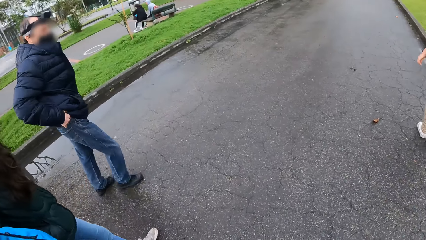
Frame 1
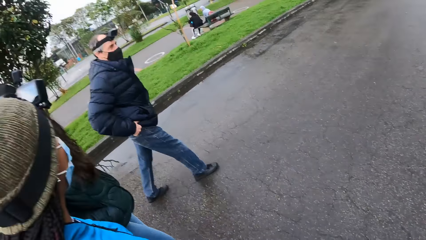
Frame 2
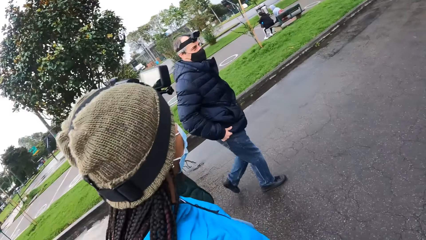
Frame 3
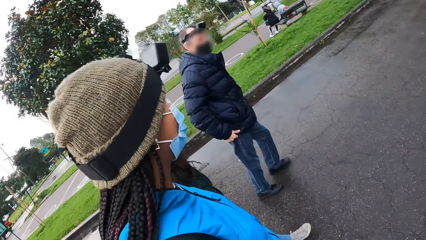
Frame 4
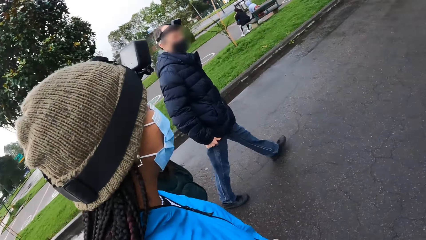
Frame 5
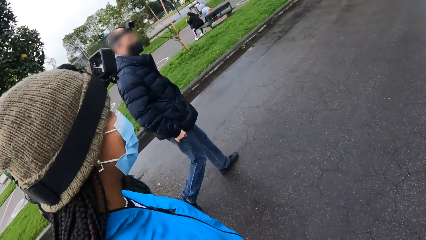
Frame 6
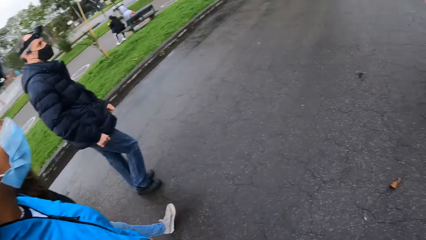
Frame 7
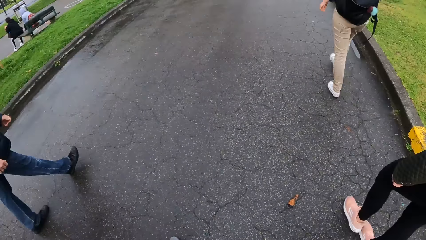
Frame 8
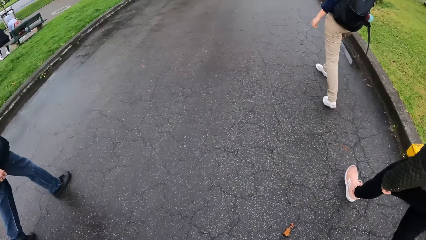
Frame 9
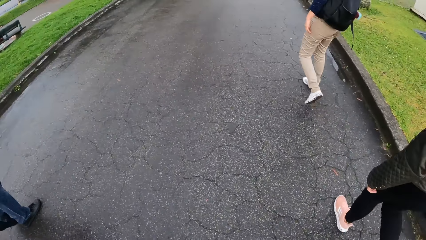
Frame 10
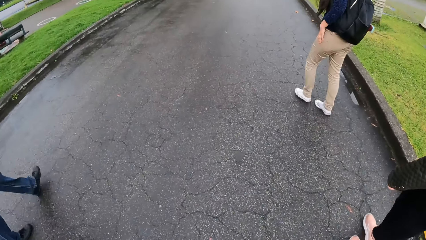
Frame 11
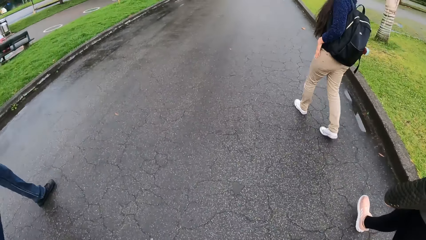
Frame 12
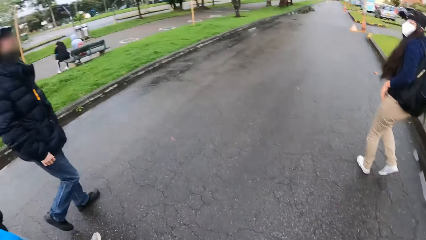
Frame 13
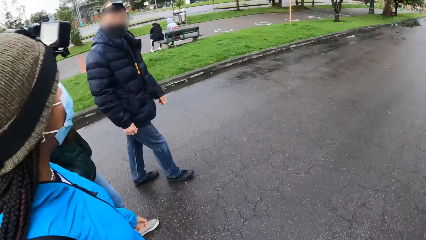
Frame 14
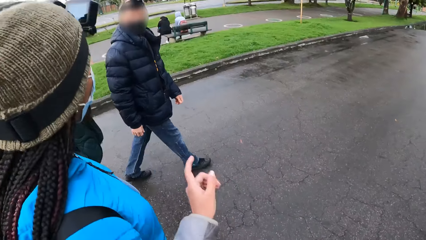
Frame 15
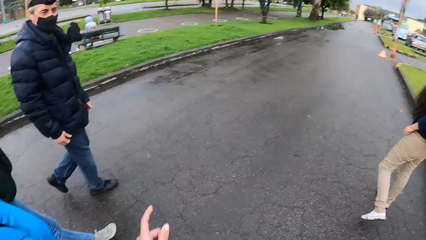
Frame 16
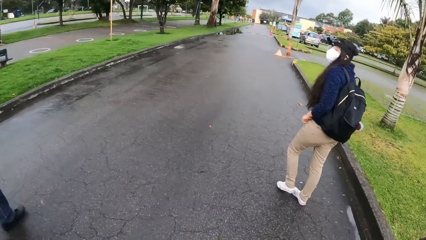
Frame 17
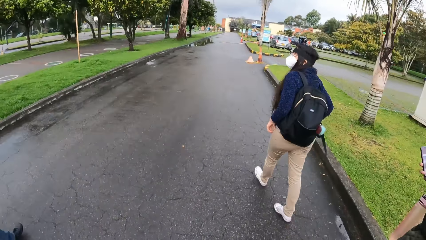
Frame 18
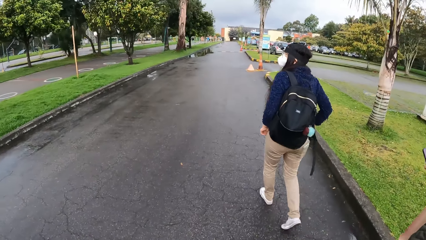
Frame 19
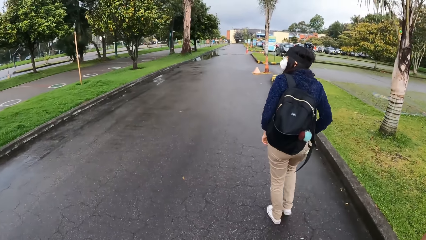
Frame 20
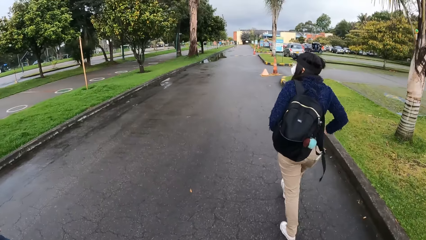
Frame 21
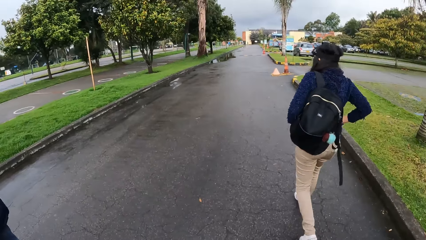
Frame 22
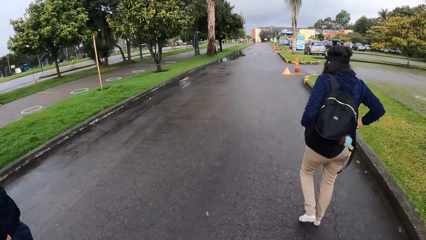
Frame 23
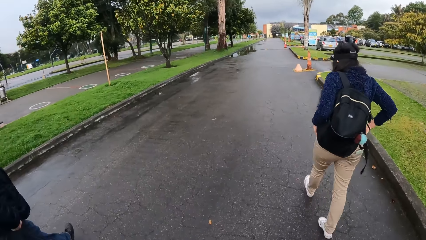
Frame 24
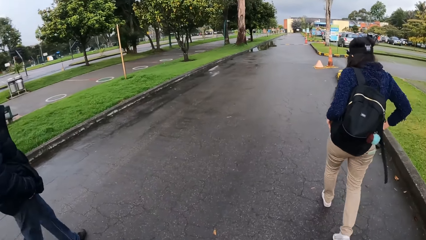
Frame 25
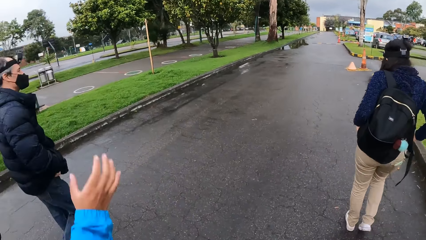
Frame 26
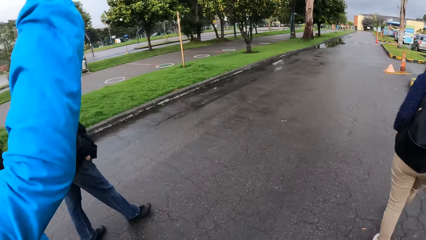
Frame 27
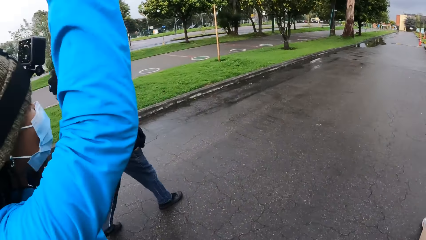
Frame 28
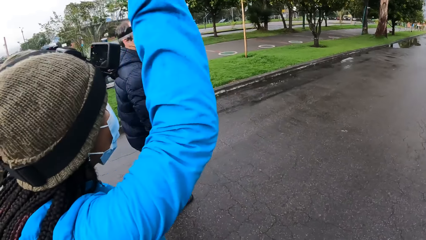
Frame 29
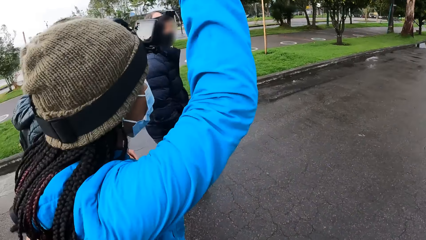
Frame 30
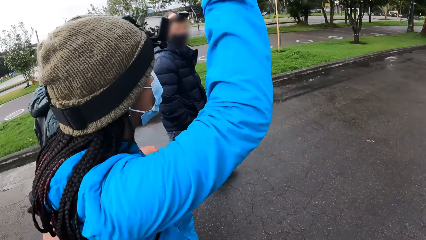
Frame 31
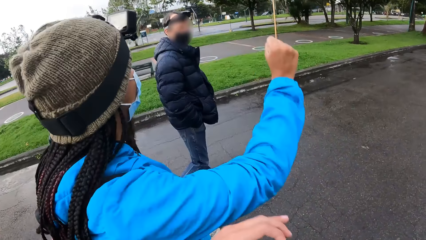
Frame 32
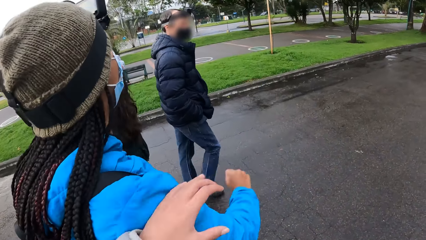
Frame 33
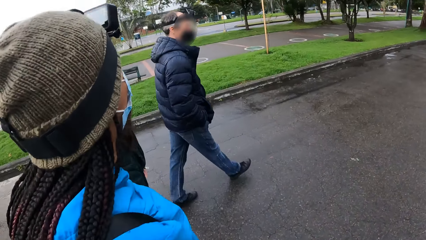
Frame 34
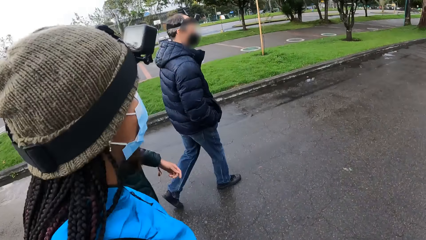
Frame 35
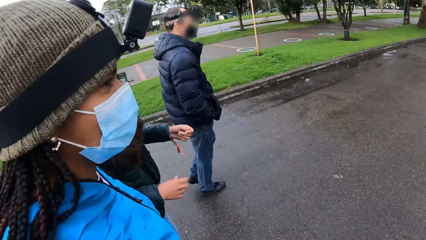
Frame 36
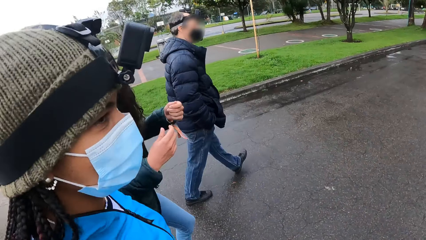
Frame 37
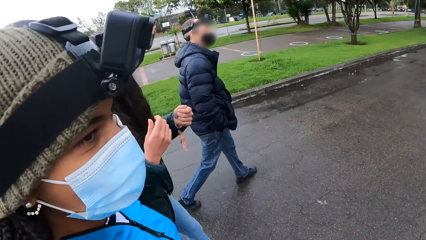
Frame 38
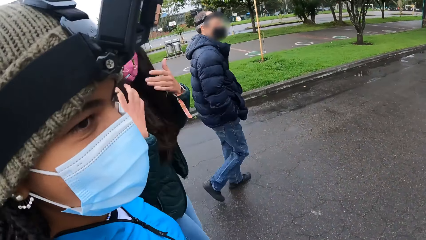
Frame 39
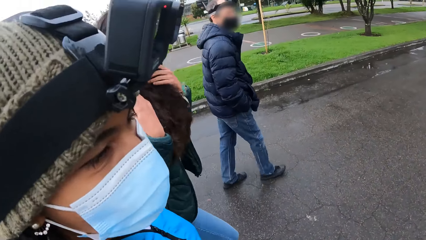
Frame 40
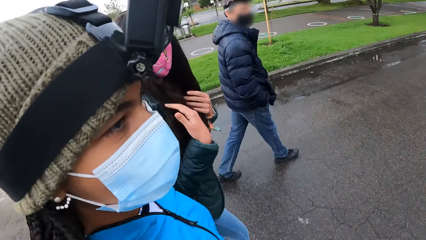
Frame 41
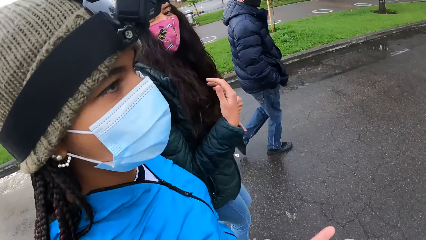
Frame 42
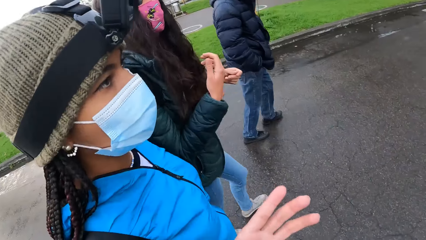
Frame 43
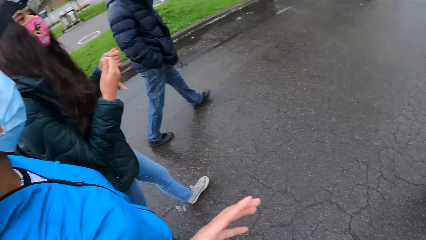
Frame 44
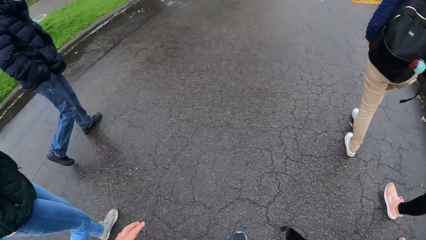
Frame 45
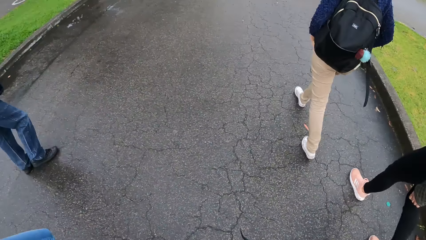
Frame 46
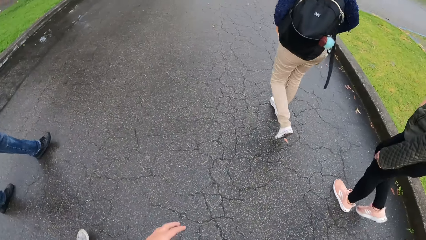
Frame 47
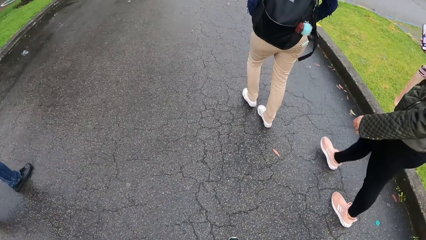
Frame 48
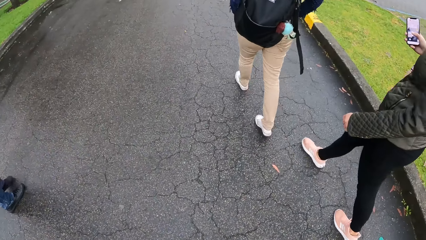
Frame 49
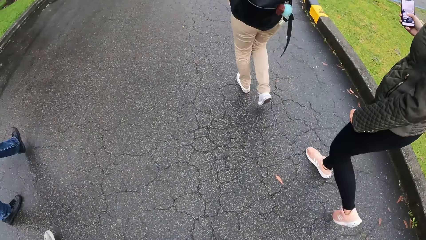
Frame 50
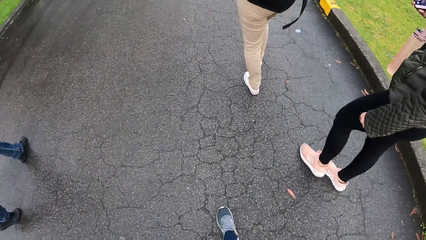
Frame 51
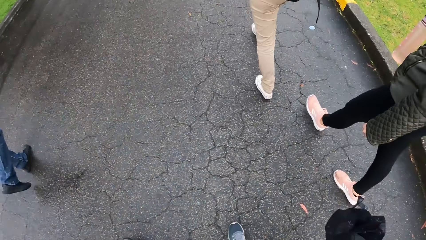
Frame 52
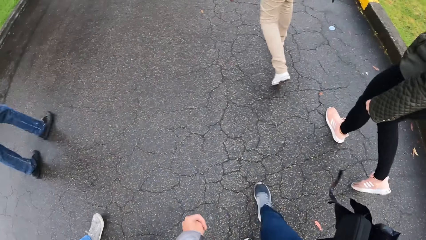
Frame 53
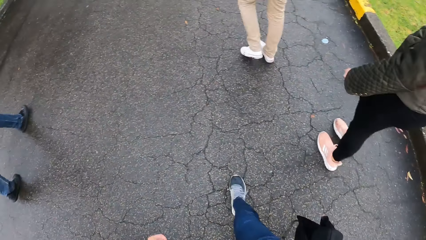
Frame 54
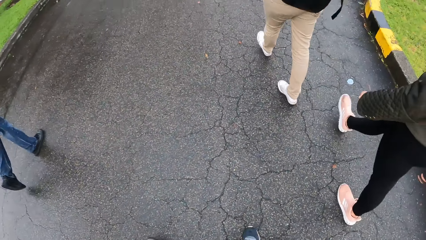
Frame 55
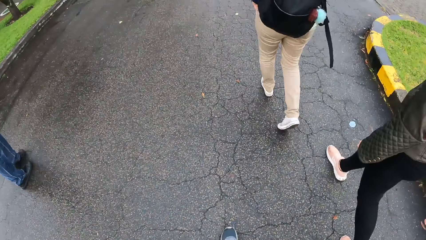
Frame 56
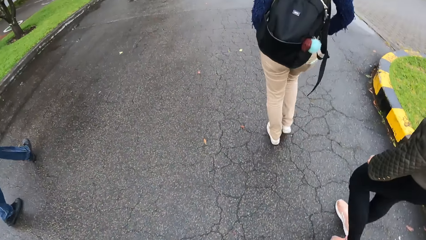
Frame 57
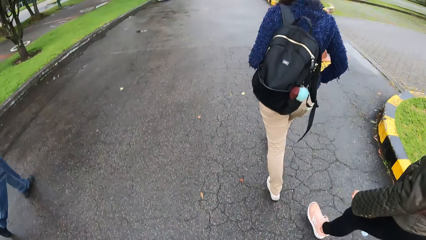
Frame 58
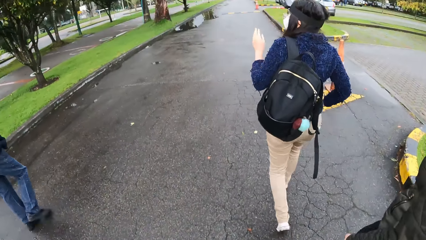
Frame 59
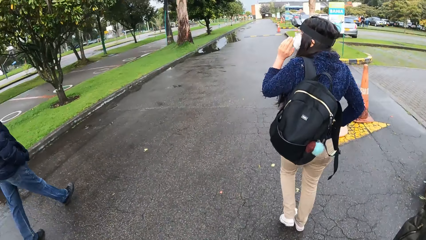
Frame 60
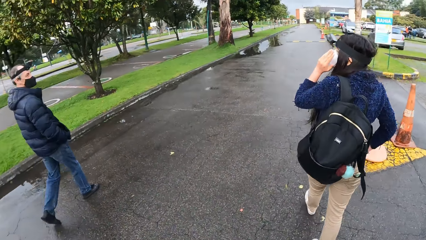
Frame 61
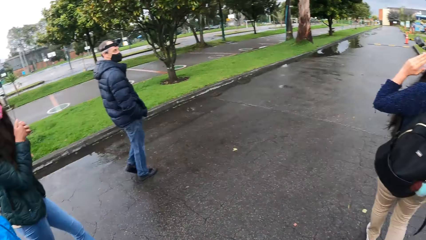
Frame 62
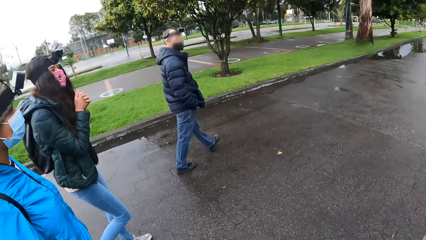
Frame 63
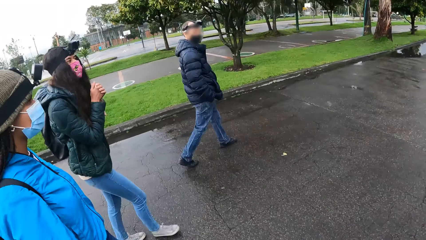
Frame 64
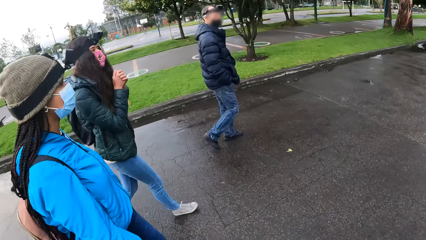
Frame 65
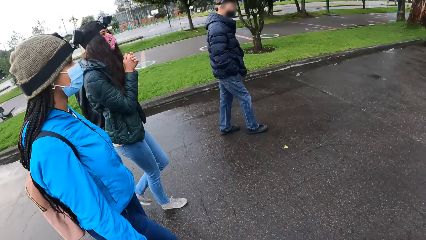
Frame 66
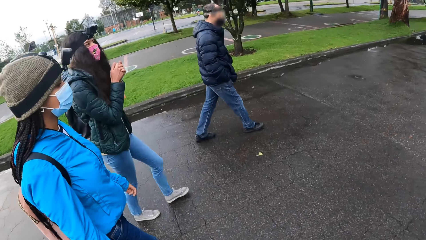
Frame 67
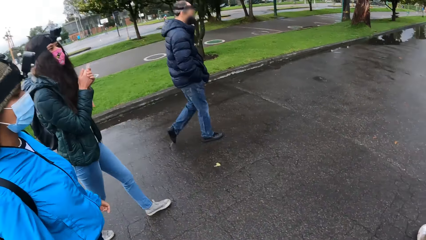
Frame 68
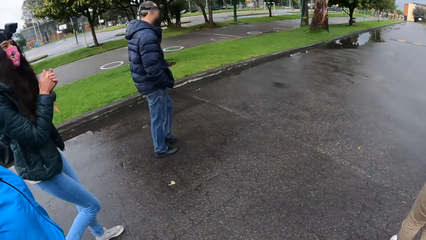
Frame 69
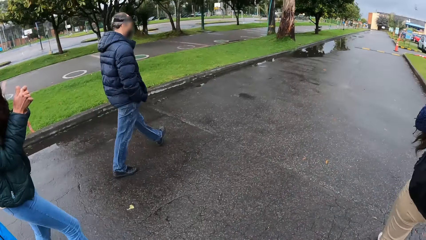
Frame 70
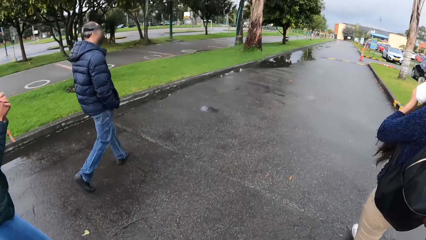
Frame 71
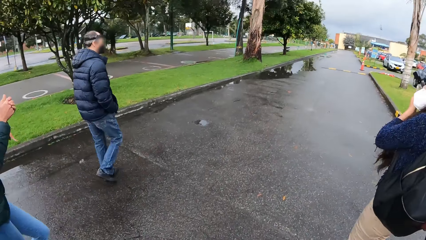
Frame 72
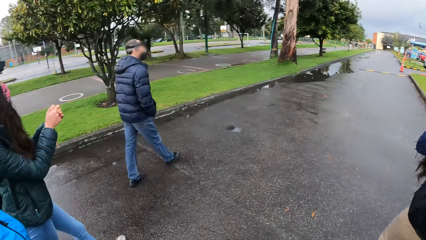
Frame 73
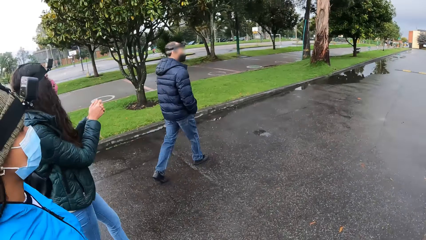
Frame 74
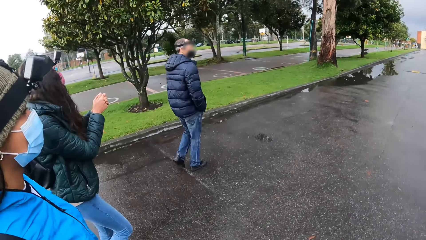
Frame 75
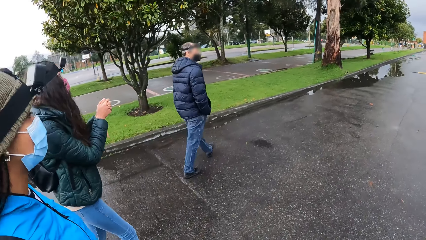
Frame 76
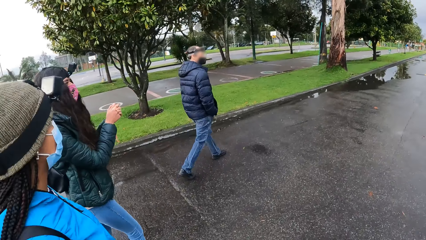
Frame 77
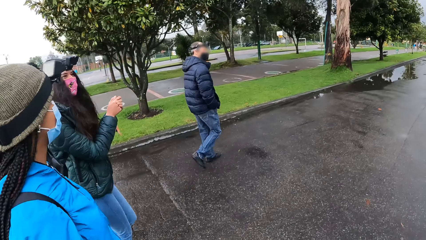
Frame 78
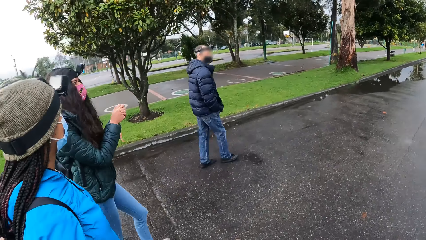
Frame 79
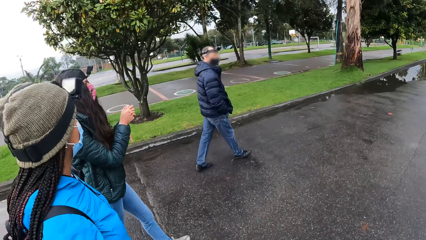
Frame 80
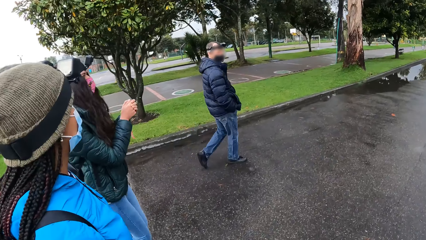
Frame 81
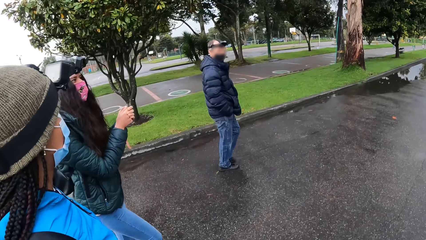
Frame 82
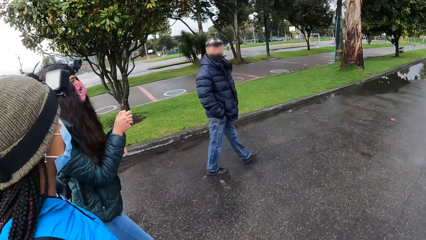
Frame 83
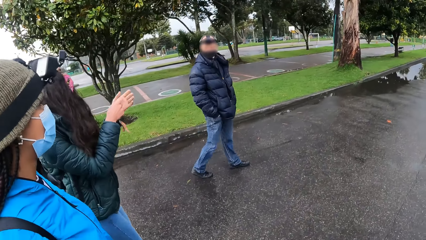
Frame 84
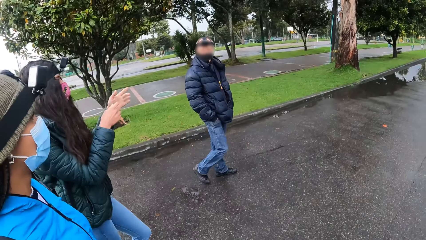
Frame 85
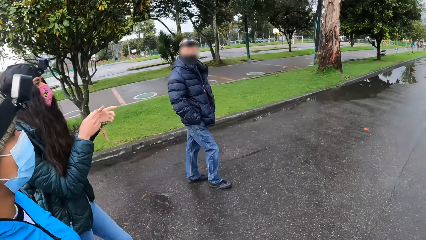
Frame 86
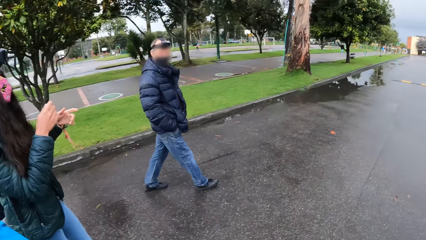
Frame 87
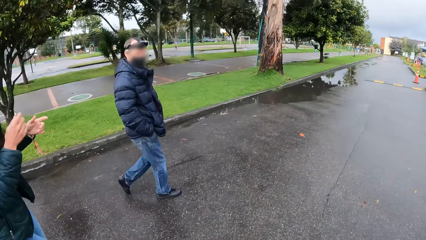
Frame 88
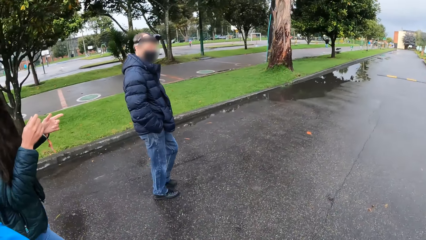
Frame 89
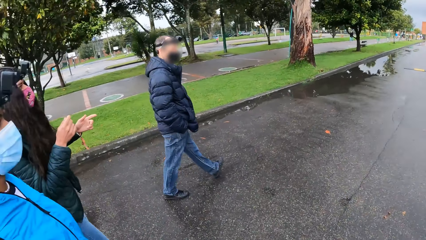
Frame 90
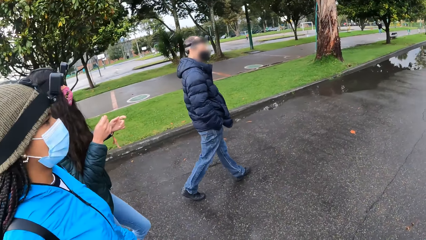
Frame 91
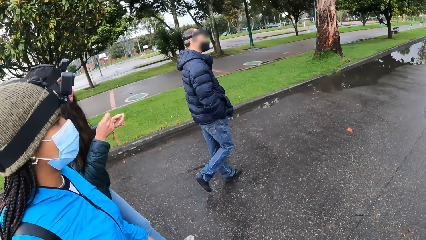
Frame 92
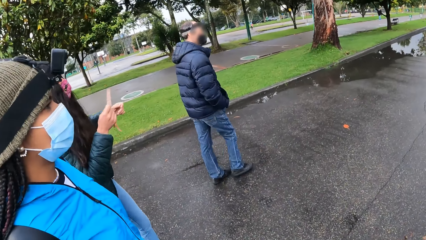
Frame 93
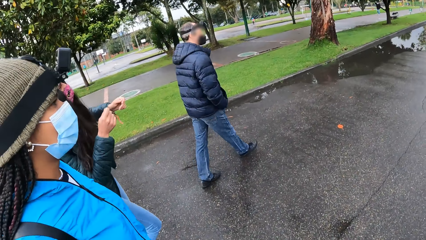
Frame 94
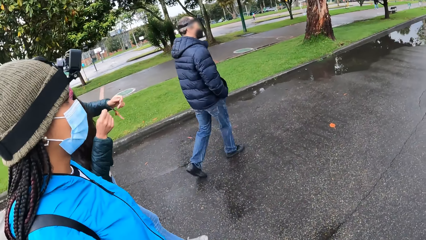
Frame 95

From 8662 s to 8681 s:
A woman lifts up her hand. The camera wearer walks on the road. They walk on the road again. They look at the woman. The woman operates a phone with her right hand. The camera wearer walks on the road and looks around.
